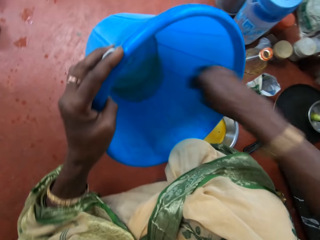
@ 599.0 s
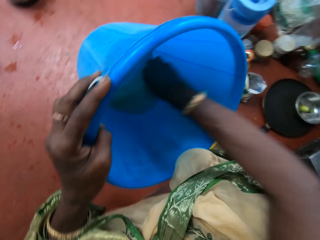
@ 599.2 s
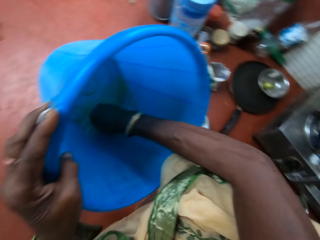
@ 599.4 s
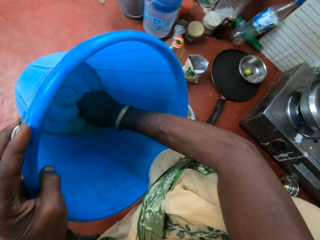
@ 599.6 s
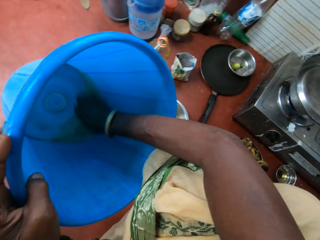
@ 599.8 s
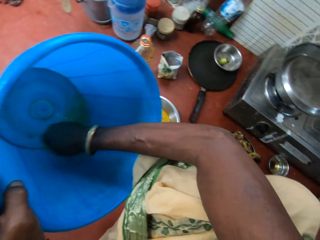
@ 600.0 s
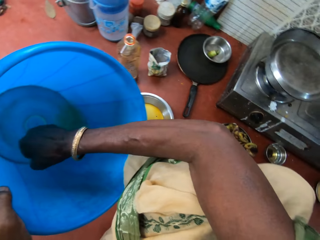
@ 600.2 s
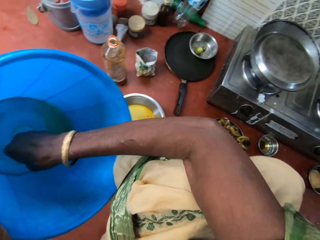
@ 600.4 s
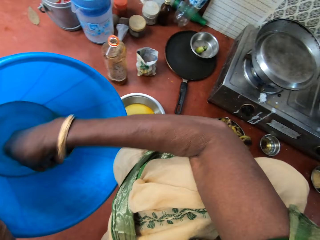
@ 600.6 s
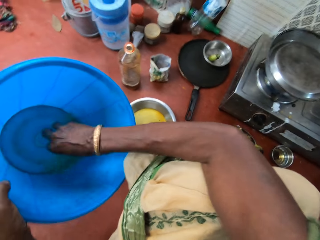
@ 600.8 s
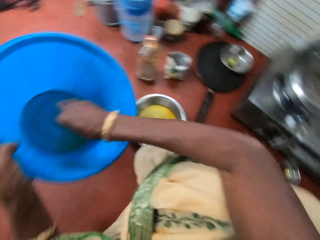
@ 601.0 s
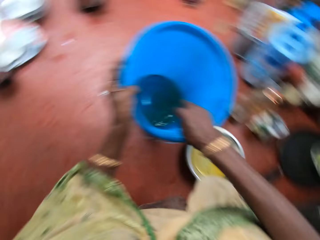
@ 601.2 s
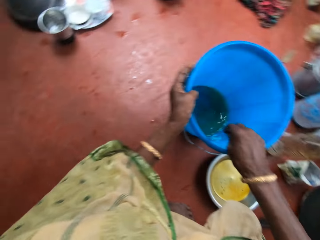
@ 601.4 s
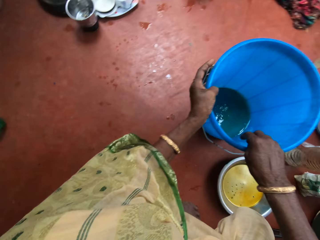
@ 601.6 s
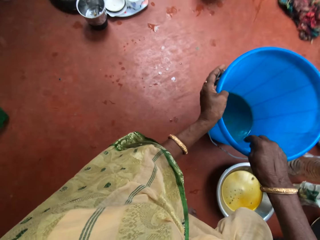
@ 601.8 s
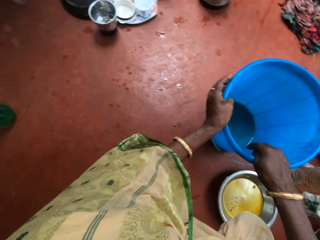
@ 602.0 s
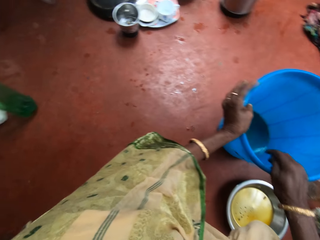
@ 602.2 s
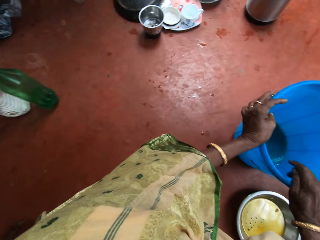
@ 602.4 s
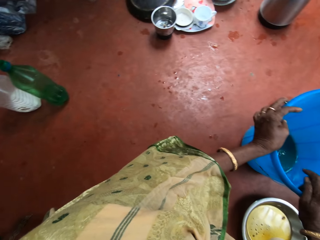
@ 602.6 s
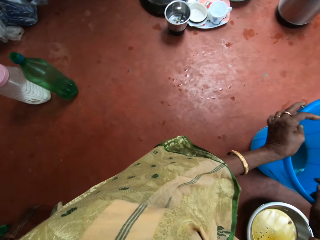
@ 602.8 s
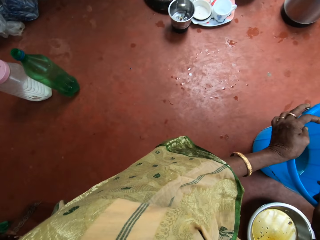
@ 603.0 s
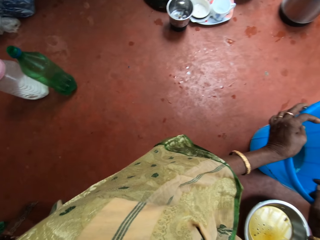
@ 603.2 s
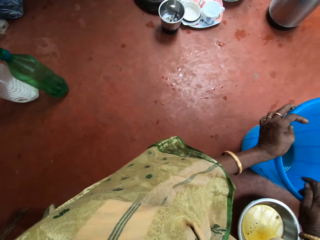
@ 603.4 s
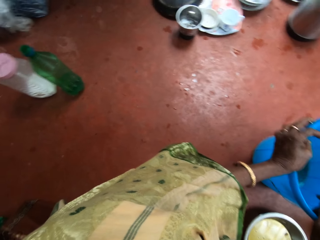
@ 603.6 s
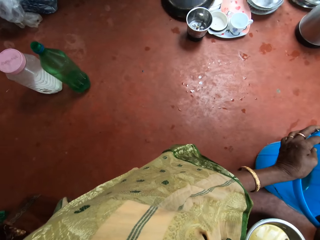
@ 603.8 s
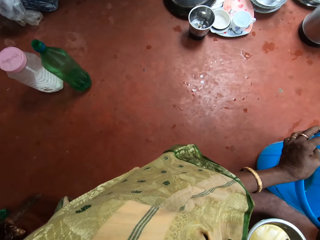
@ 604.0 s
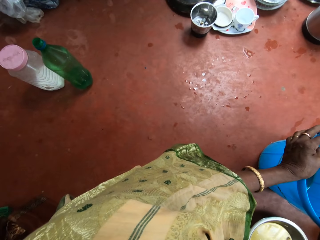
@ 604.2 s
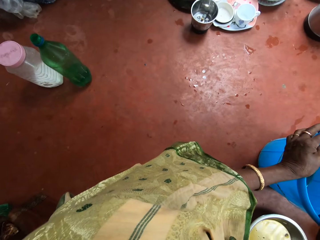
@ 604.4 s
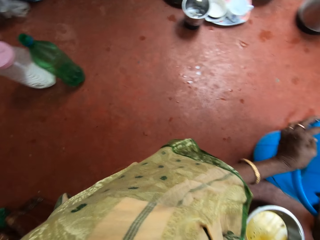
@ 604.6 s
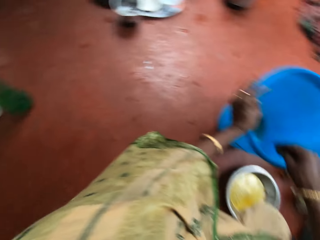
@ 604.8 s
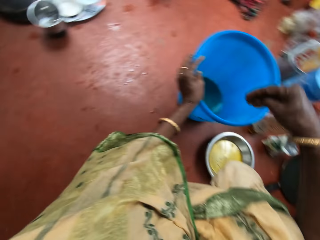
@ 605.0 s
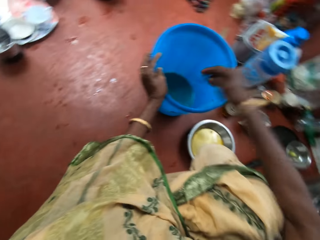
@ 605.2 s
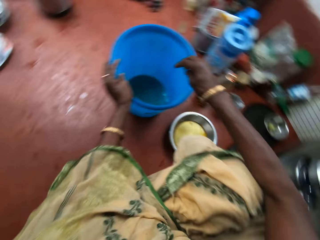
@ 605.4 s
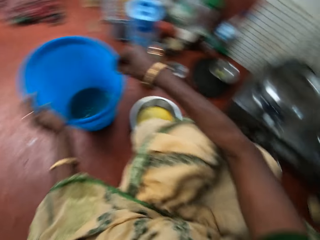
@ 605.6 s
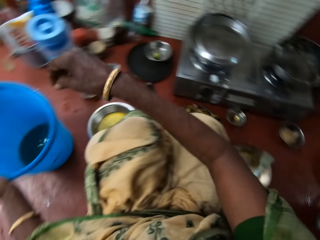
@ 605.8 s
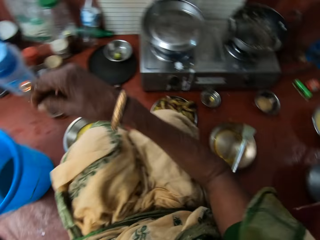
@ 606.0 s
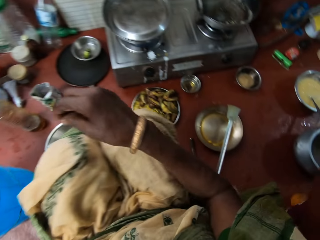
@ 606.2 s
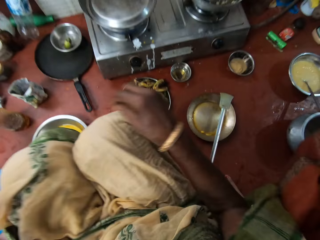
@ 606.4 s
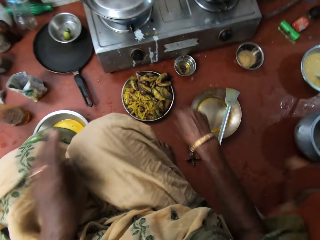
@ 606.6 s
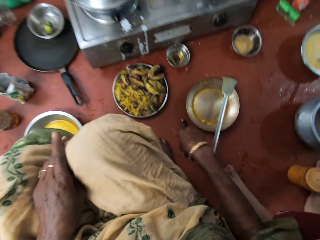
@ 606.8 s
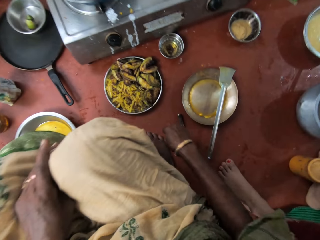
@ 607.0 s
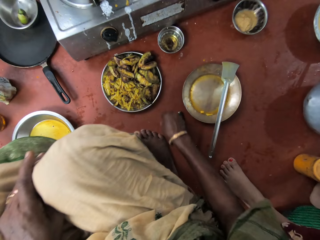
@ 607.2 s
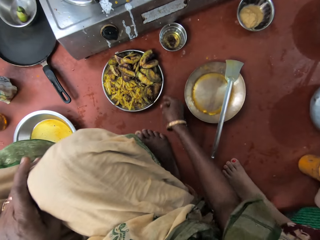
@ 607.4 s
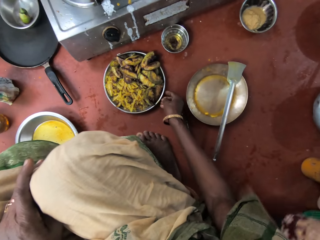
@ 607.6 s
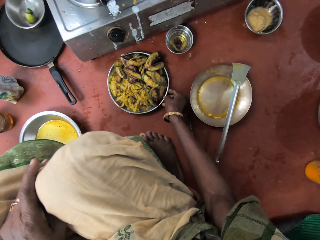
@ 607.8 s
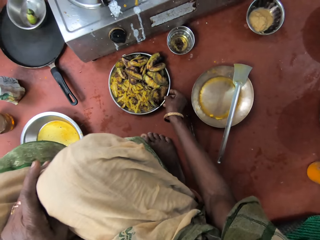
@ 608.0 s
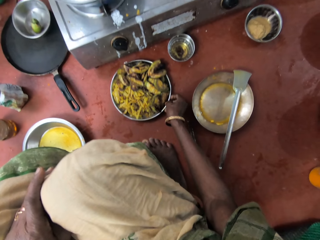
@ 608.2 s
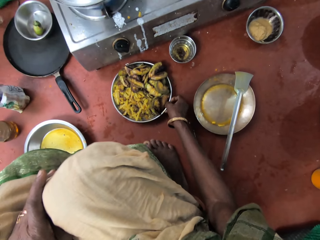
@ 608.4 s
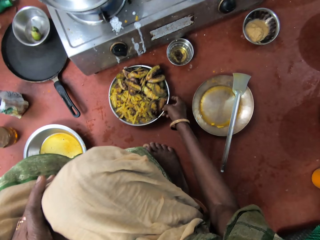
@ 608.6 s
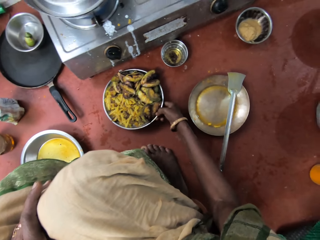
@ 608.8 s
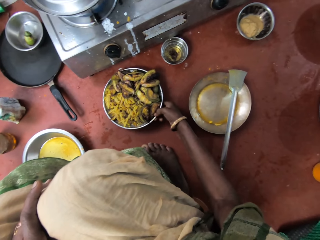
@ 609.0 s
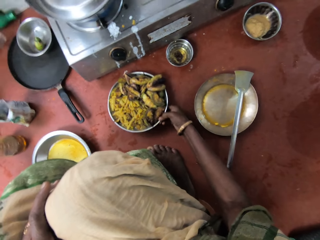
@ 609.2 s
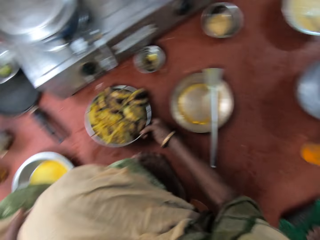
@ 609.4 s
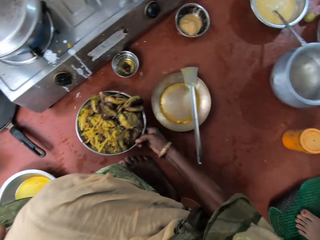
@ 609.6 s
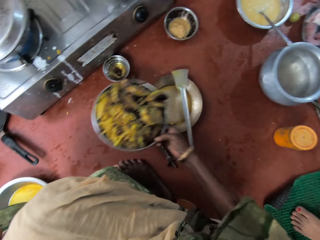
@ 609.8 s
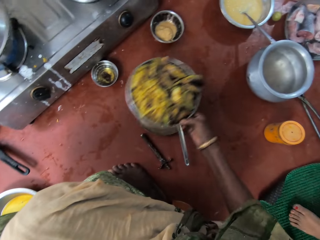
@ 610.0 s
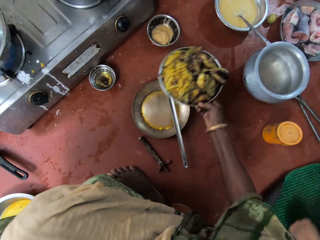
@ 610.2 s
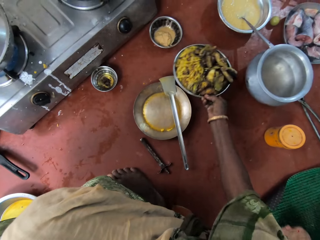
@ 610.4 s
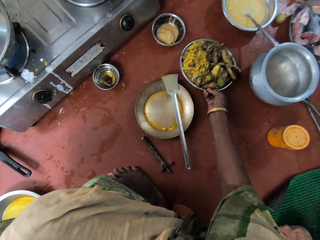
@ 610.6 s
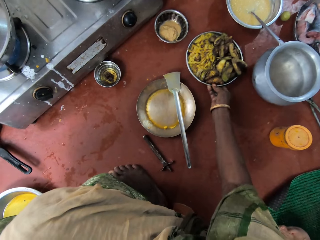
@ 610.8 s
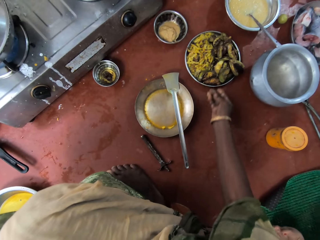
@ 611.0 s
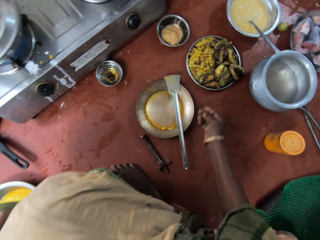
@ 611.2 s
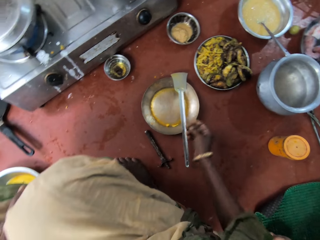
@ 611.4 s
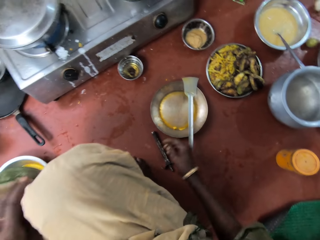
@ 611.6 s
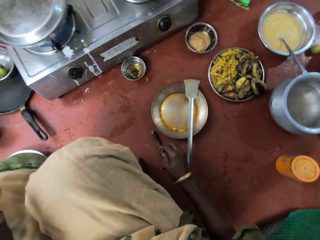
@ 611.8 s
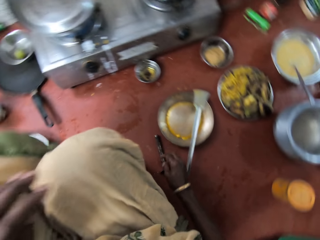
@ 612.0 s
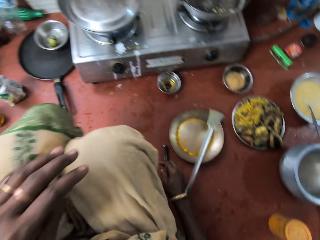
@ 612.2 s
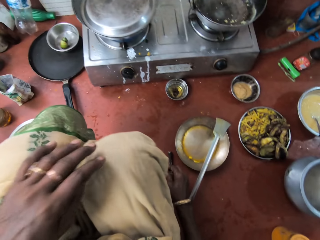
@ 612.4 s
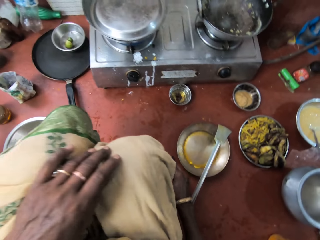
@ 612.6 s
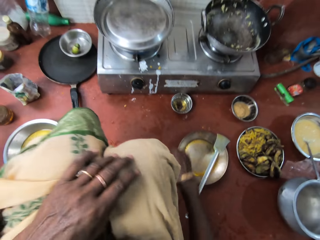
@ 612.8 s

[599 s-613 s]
The camera wearer rinses her right hand inside the bucket. She puts the bucket down on the floor. She moves the food in the plate. She lifts the plate of vegetables from the floor with her right hand. She places the plate of vegetables on the floor with her right hand.

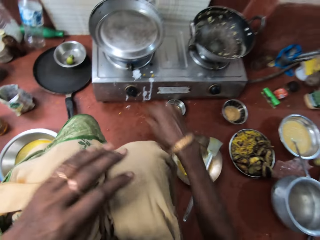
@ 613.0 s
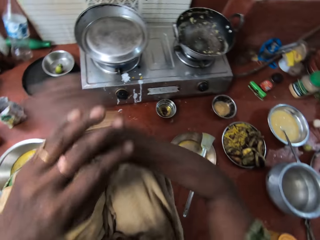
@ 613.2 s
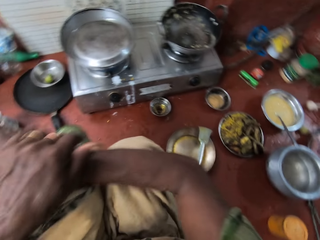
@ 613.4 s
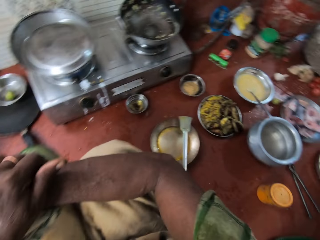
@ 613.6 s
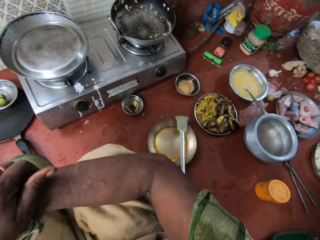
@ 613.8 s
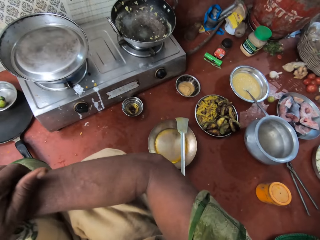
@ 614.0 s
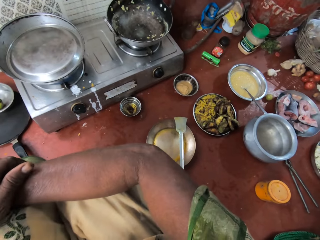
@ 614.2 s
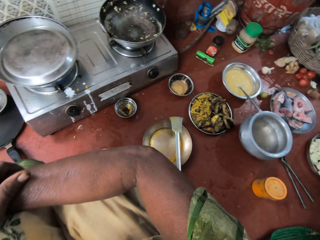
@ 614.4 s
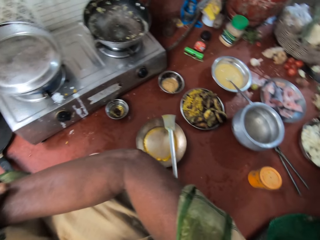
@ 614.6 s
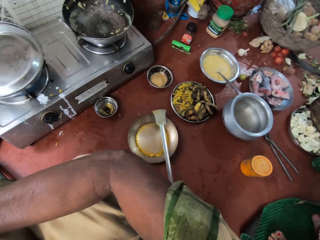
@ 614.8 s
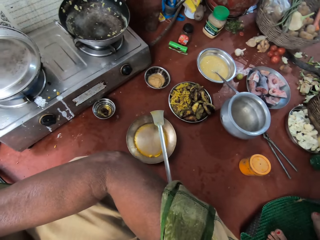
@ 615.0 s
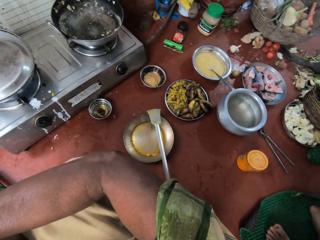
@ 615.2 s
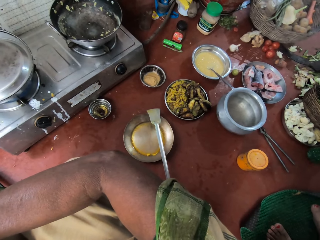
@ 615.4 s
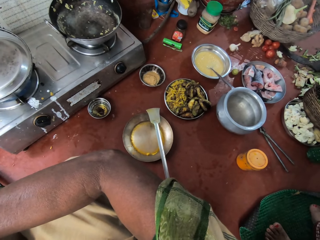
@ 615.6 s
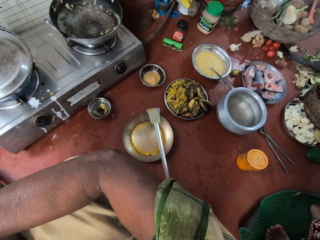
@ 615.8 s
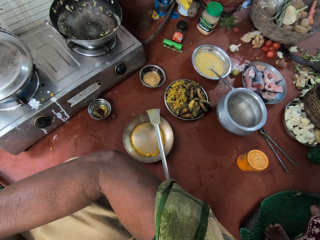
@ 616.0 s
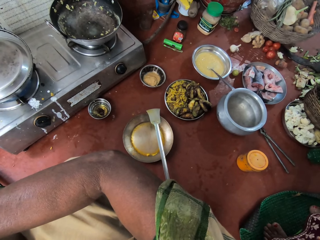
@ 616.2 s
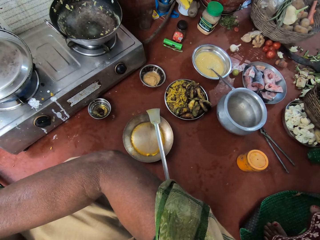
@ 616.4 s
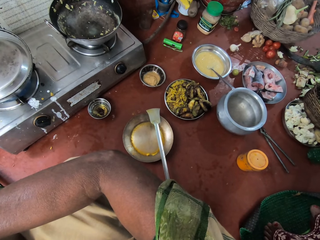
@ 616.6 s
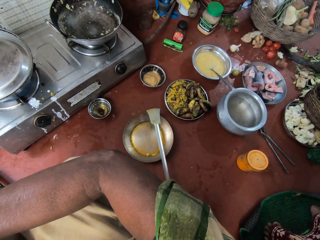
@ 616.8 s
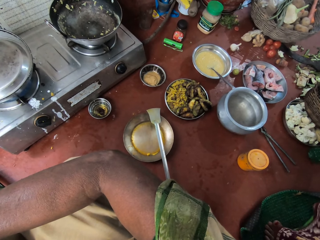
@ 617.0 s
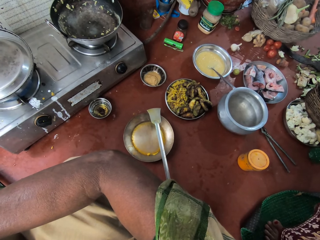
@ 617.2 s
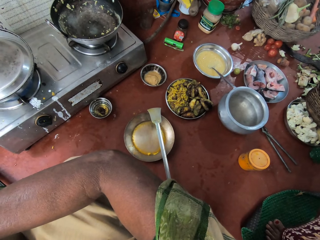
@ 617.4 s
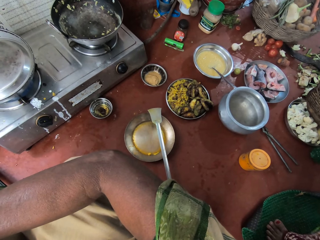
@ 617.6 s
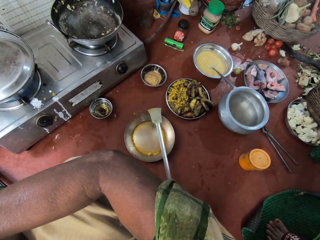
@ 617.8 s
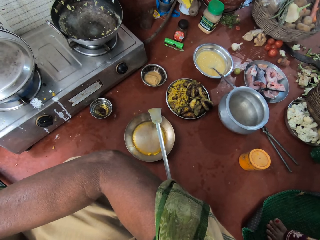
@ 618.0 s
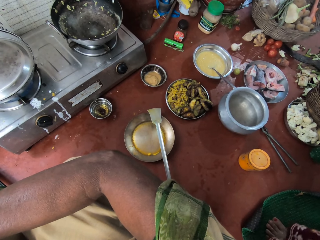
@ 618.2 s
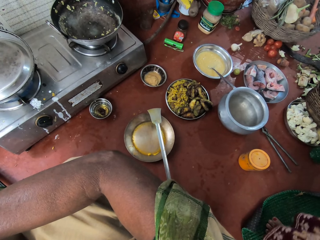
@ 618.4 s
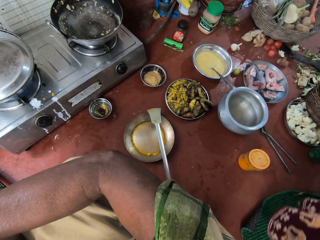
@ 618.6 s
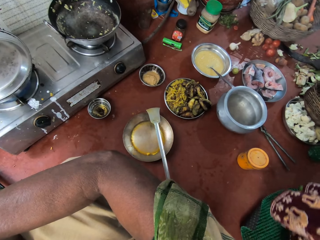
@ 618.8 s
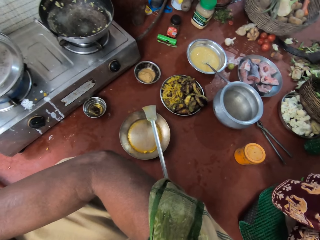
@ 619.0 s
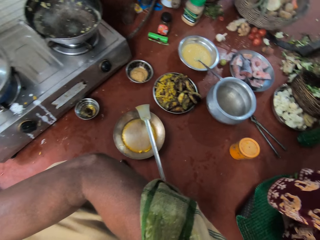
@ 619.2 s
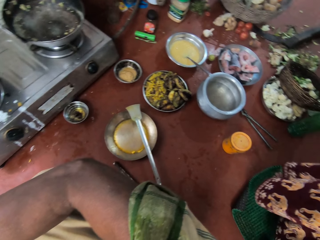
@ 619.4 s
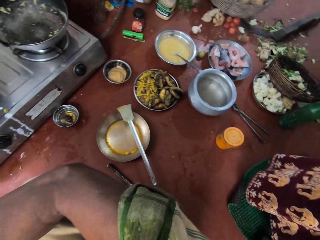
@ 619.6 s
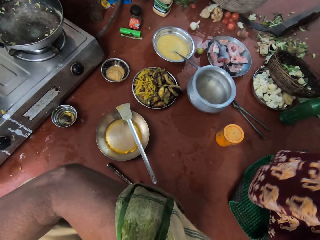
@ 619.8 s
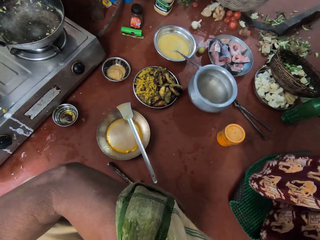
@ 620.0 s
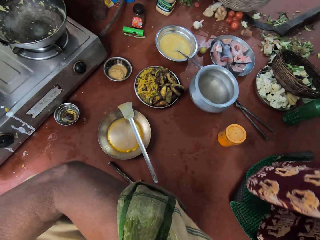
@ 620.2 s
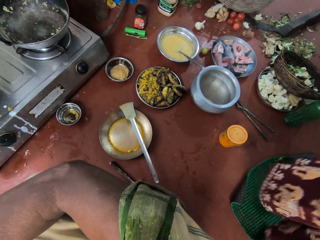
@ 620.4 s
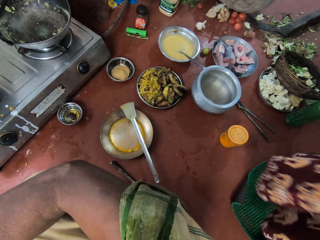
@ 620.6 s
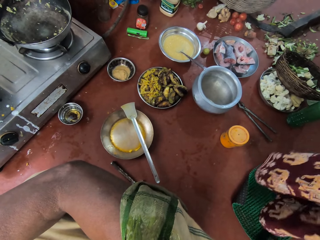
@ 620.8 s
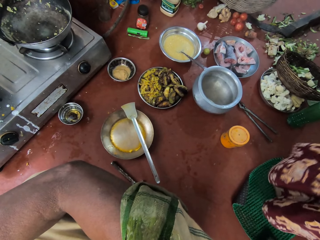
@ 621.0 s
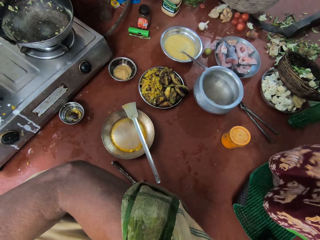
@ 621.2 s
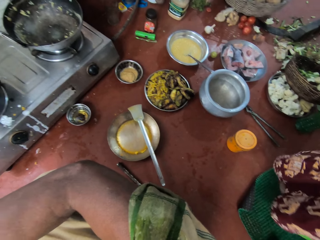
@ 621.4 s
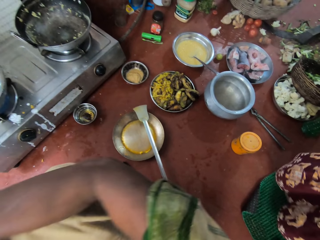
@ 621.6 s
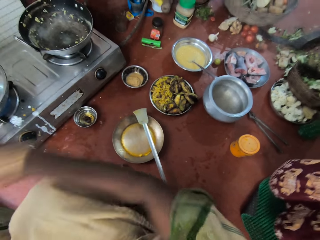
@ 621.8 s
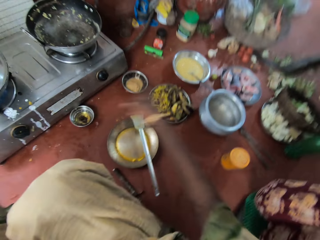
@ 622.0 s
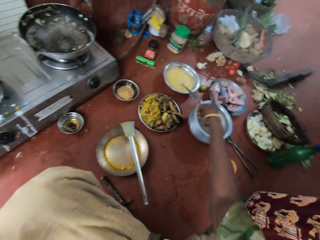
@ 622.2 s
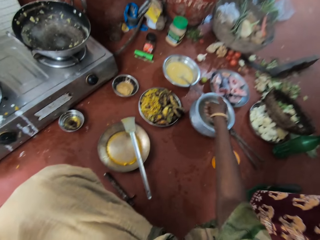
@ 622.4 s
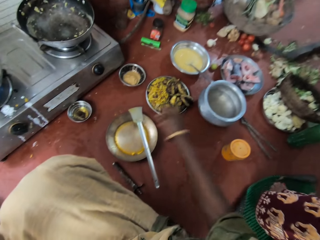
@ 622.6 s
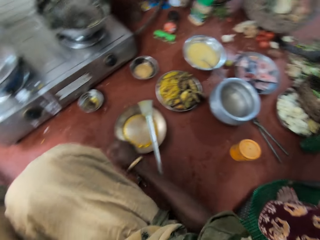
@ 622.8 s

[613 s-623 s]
The camera wearer folds her hands. She stares in the kitchen. She interacts with the woman.
